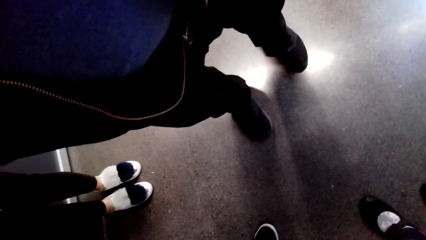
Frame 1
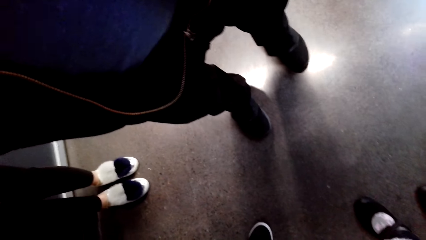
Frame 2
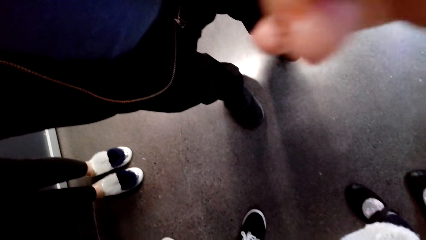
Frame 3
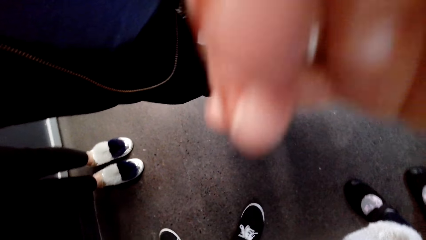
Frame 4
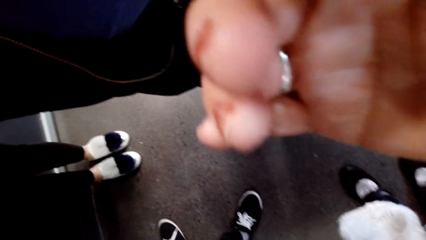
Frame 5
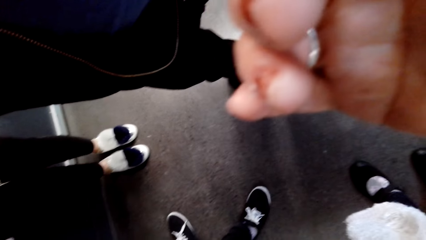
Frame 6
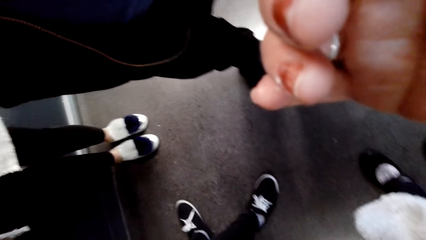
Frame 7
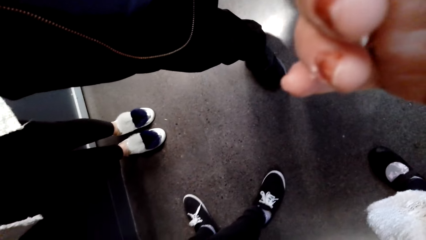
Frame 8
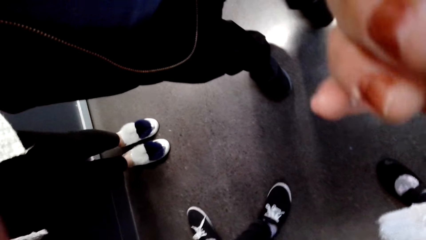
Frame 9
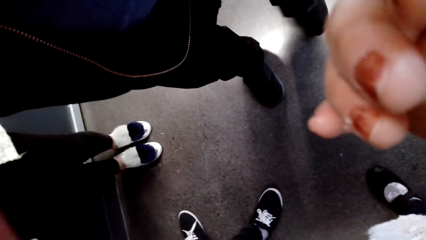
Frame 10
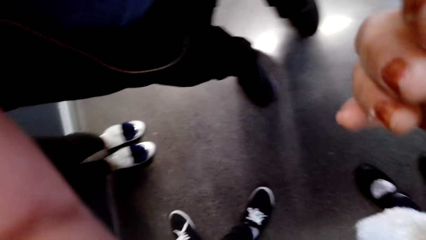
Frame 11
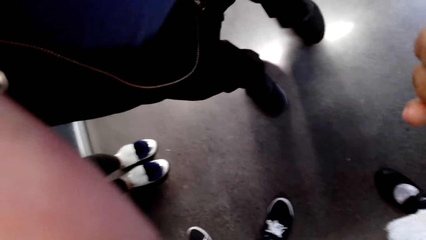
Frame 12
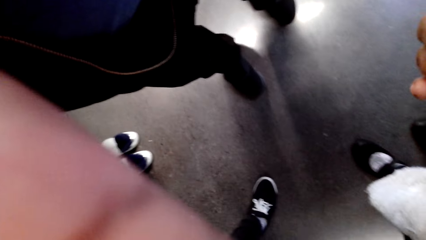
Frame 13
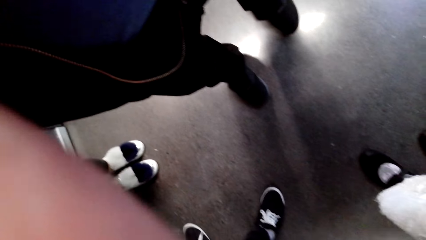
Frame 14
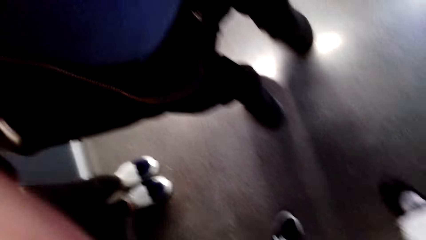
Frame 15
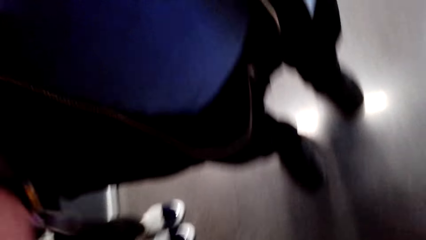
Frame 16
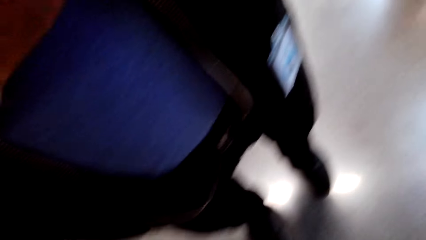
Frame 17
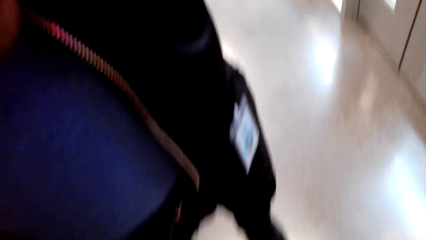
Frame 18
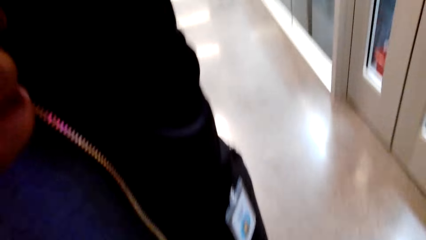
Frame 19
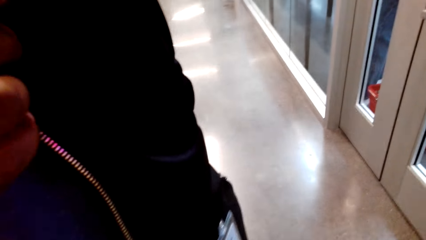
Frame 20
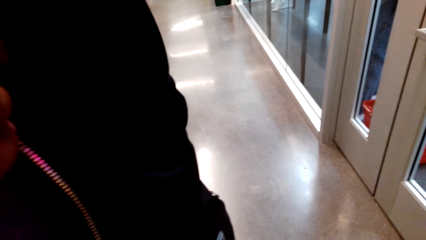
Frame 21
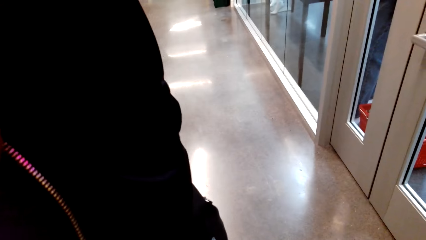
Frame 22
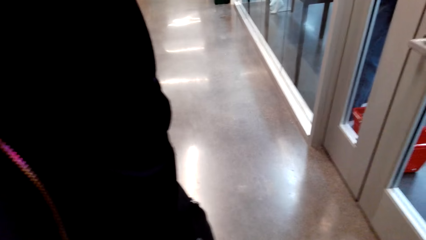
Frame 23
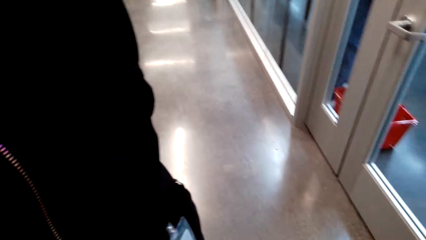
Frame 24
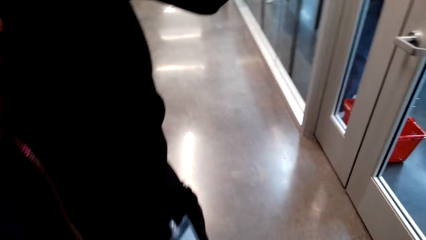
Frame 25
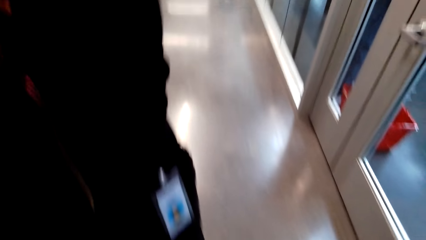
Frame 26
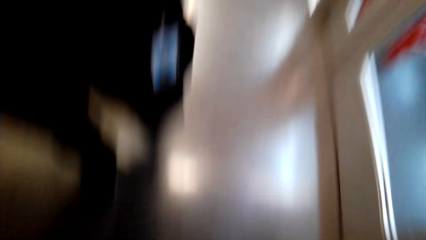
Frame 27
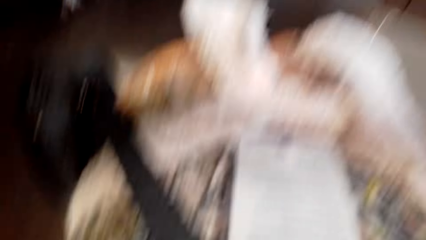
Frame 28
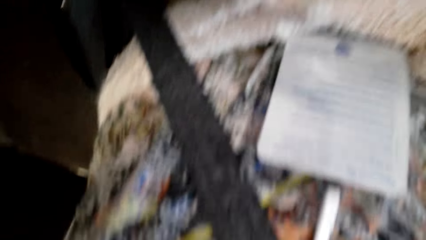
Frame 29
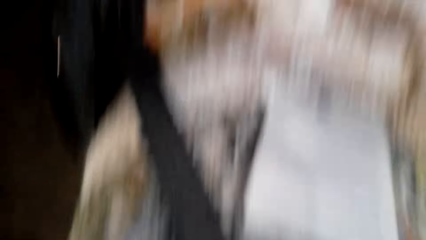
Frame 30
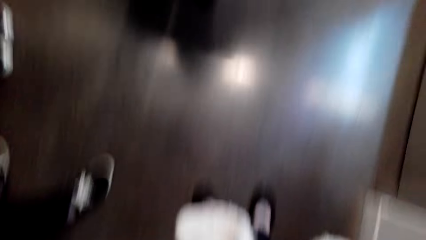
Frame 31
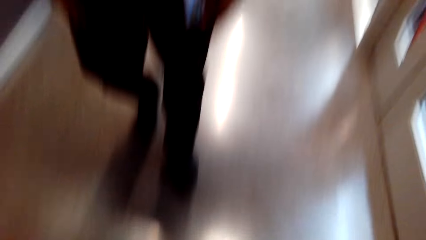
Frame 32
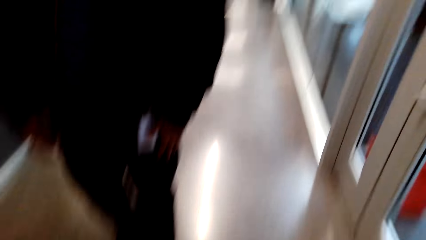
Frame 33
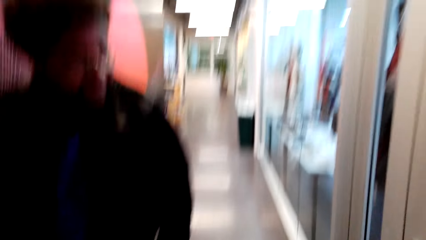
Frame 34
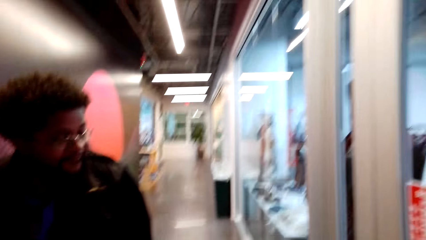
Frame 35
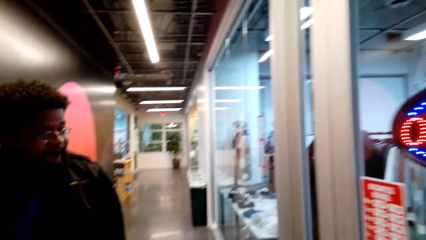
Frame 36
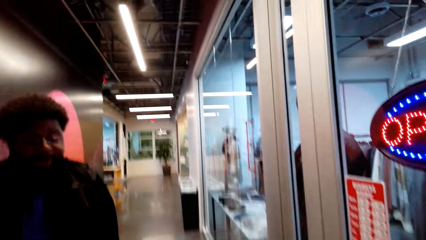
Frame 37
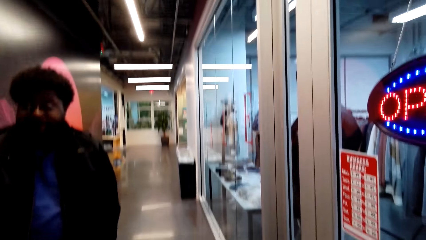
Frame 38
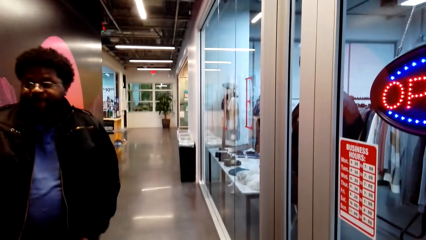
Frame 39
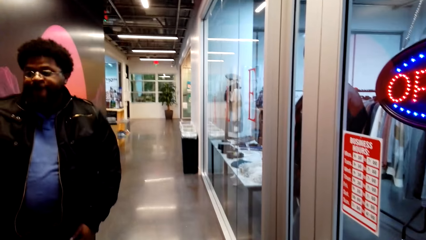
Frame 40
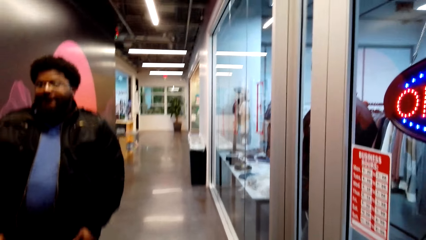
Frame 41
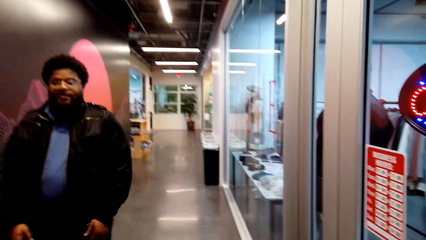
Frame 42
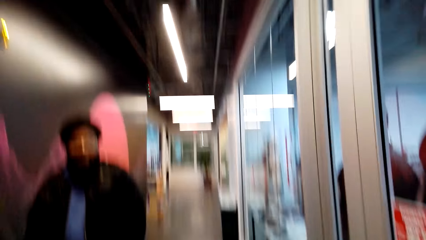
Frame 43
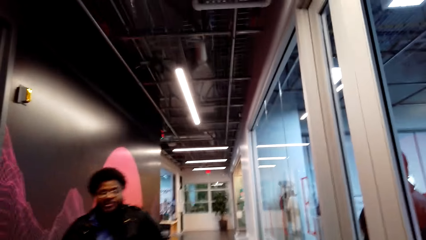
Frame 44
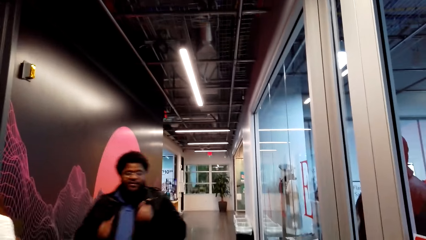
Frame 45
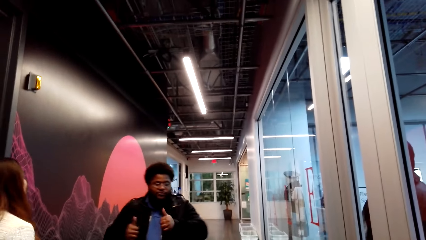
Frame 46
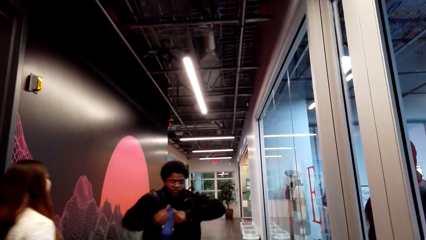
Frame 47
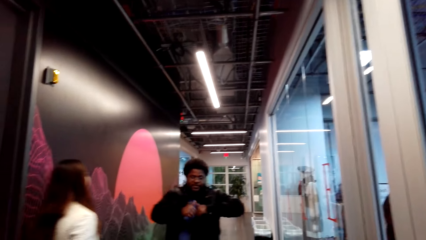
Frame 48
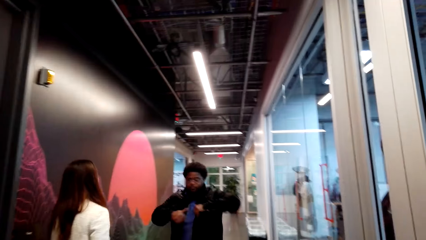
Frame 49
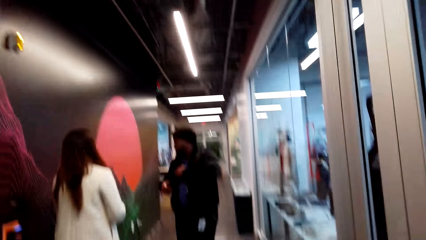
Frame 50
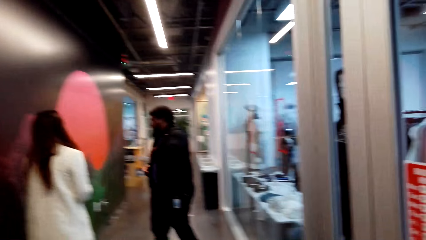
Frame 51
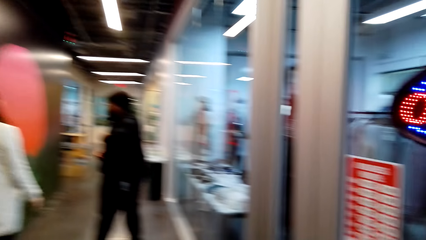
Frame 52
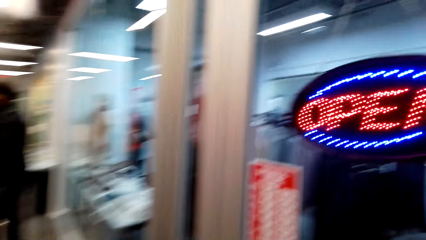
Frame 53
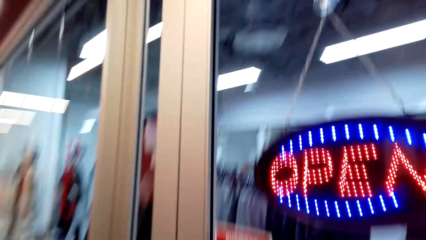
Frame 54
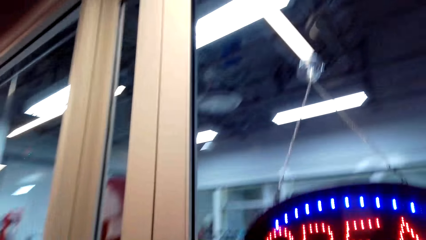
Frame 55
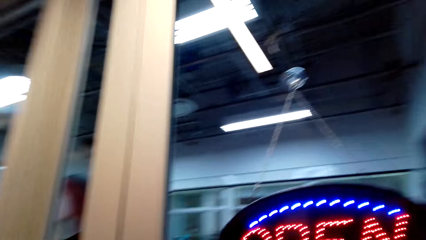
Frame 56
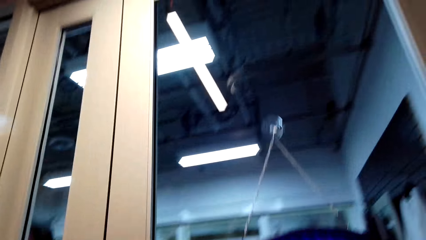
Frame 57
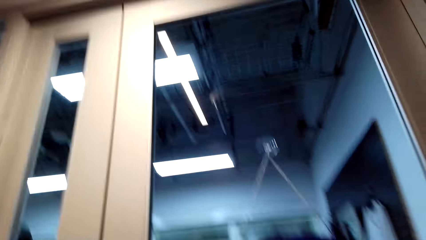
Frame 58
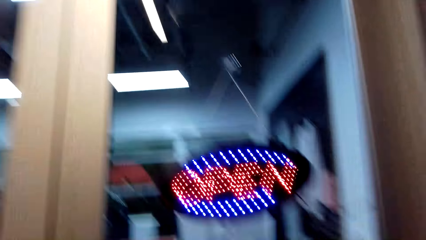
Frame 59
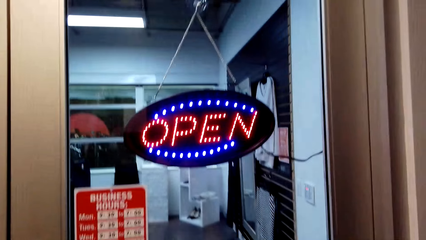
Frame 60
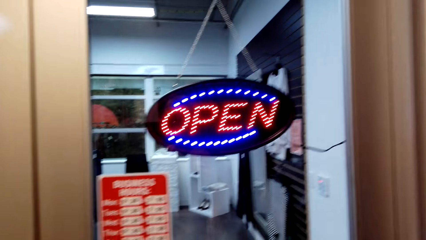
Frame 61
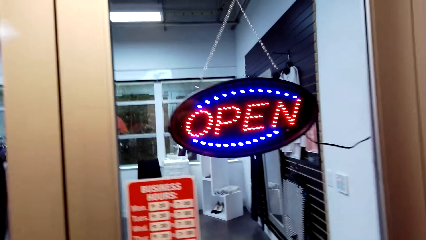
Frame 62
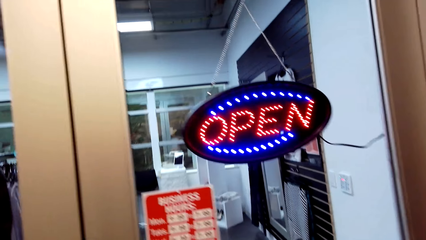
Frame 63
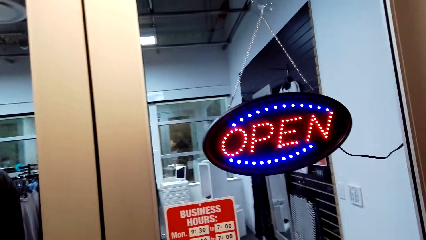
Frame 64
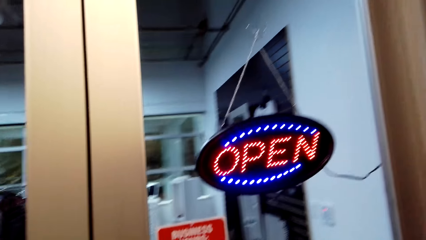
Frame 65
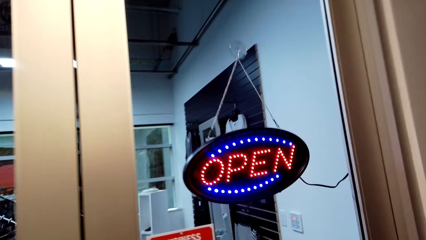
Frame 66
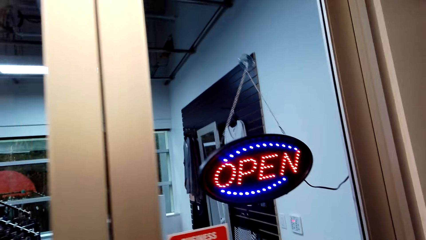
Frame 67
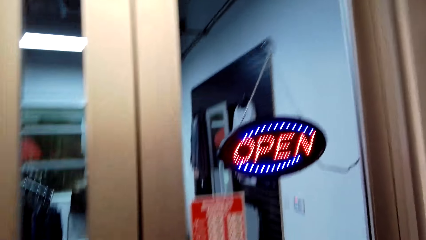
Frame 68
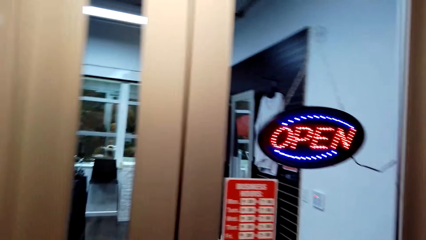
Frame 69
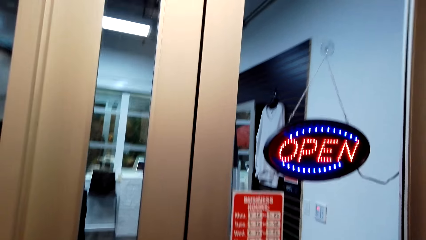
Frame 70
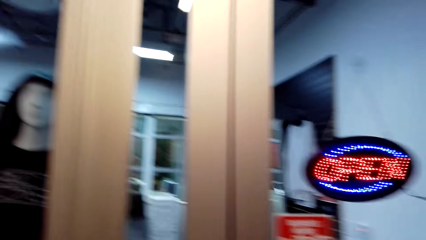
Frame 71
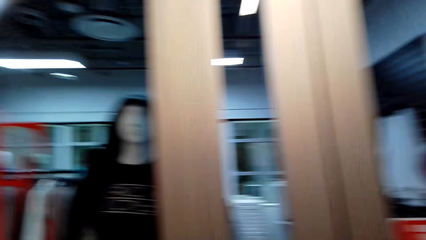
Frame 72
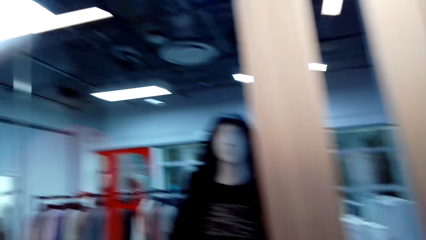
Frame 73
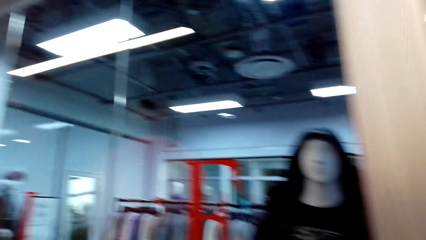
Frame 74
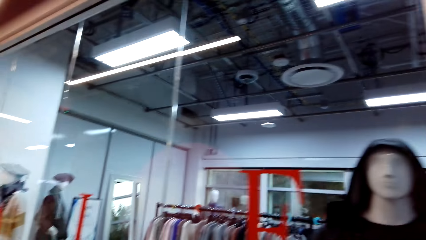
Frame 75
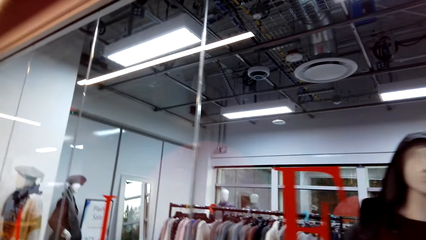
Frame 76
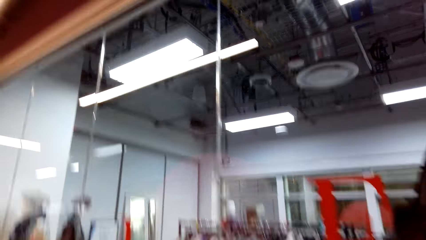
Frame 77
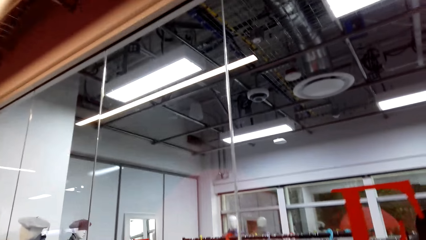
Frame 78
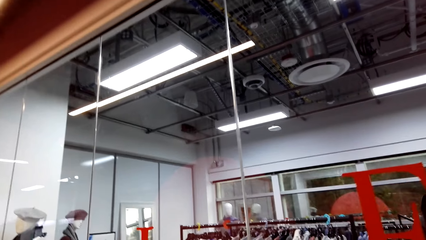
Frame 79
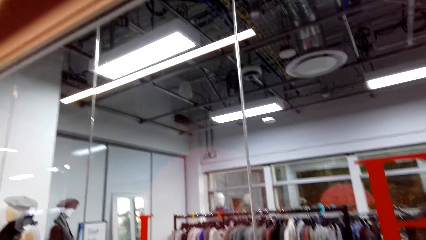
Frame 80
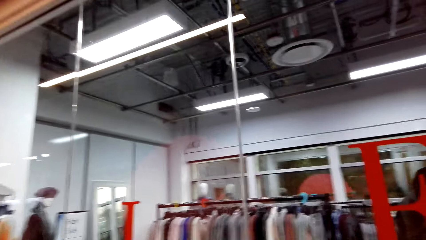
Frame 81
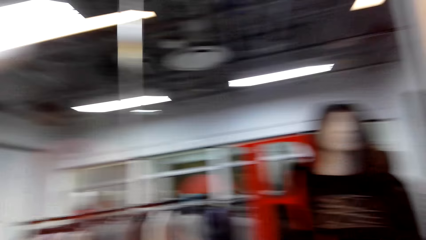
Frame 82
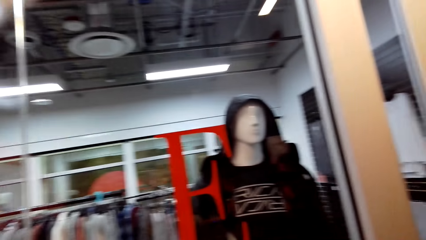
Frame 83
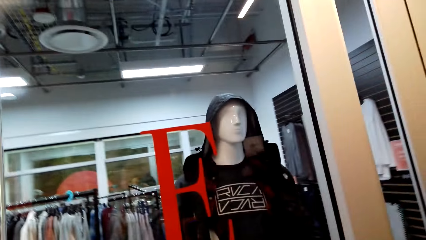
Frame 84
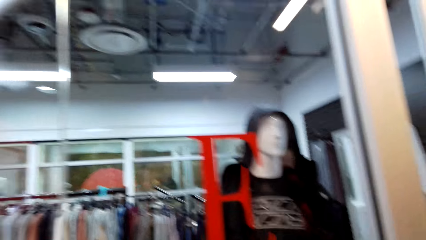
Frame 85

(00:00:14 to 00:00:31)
The camera wearer moves his hand. He talks to a man. The man gestures with his hand and walks away from the camera wearer. The camera wearer looks around the hallway. He talks to himself.
